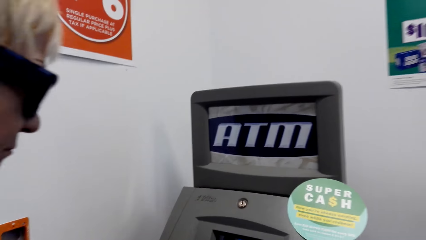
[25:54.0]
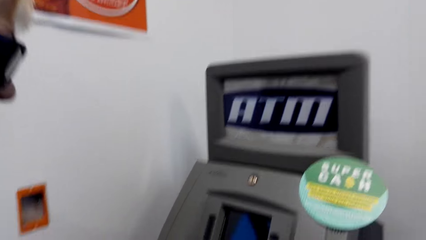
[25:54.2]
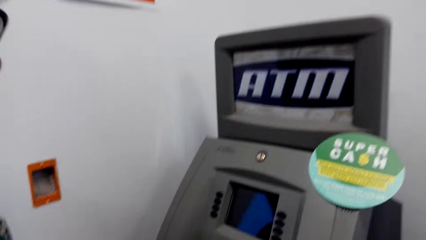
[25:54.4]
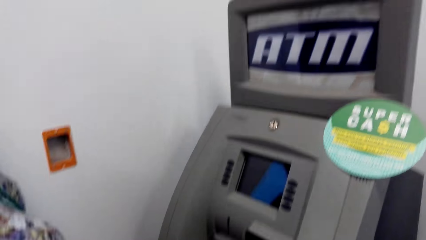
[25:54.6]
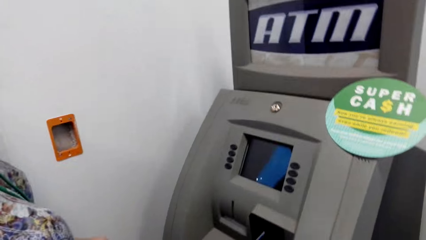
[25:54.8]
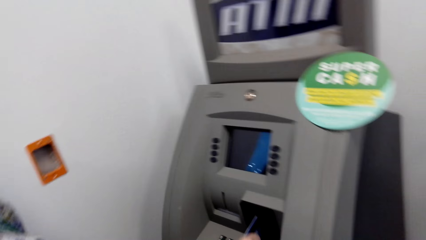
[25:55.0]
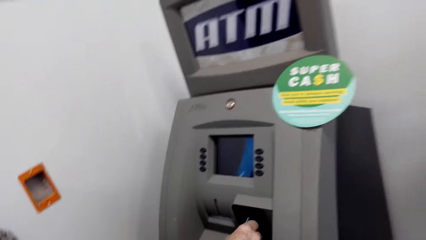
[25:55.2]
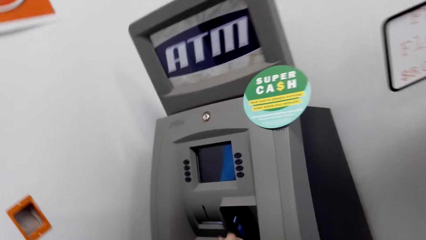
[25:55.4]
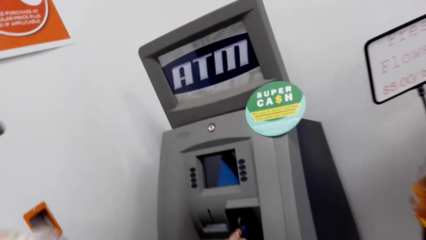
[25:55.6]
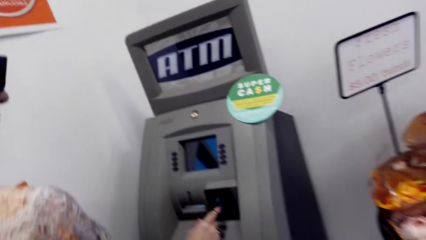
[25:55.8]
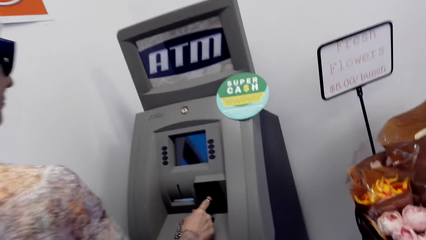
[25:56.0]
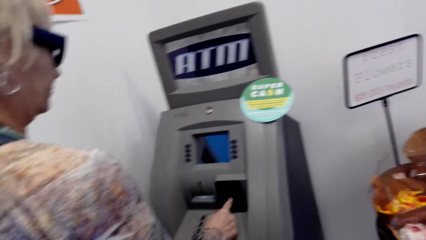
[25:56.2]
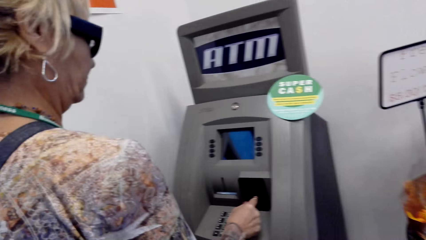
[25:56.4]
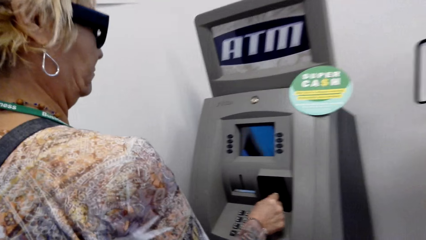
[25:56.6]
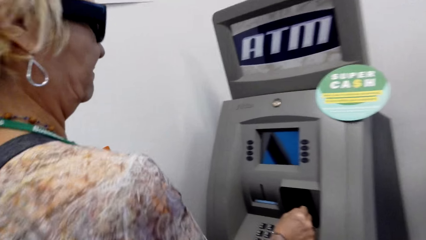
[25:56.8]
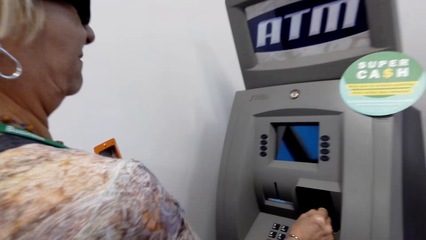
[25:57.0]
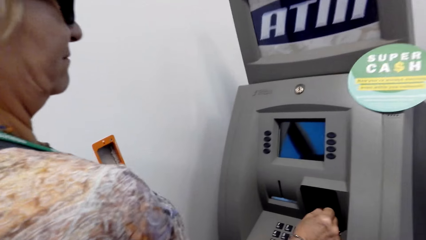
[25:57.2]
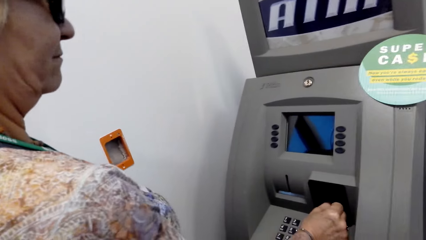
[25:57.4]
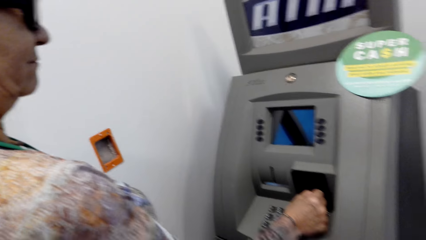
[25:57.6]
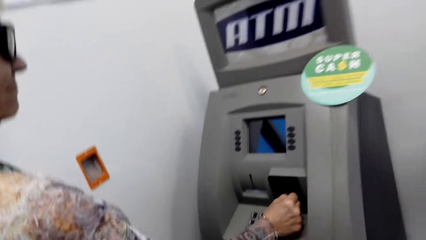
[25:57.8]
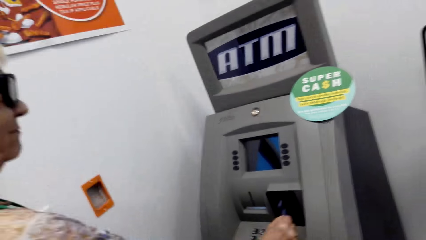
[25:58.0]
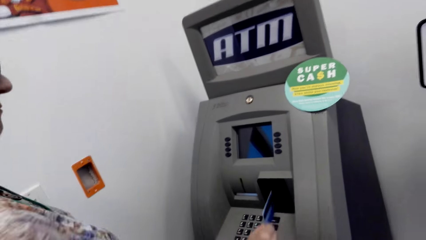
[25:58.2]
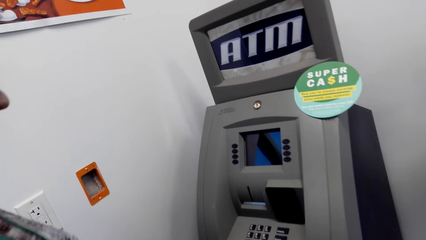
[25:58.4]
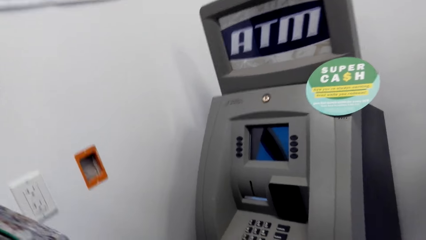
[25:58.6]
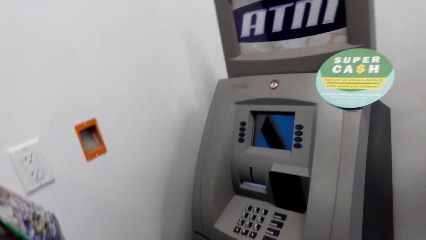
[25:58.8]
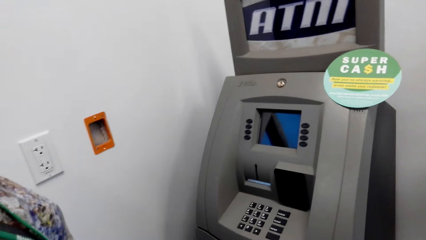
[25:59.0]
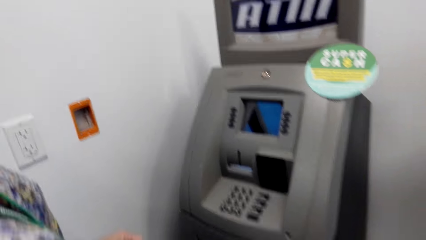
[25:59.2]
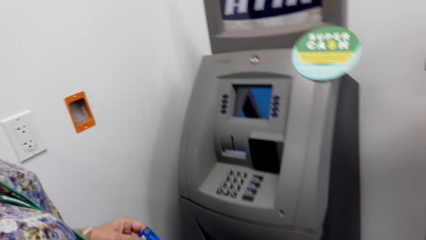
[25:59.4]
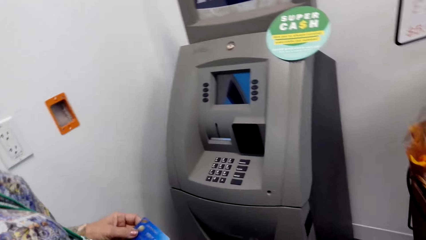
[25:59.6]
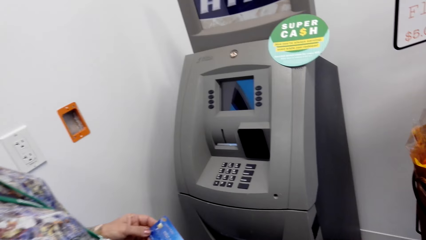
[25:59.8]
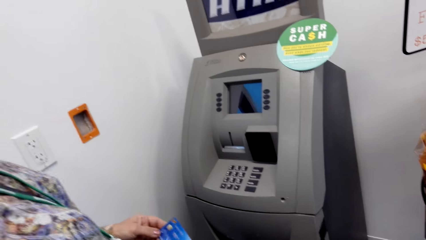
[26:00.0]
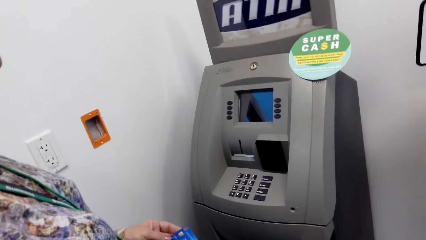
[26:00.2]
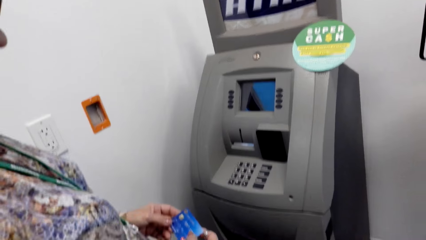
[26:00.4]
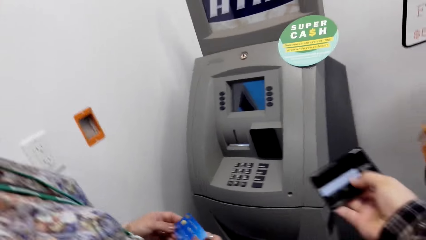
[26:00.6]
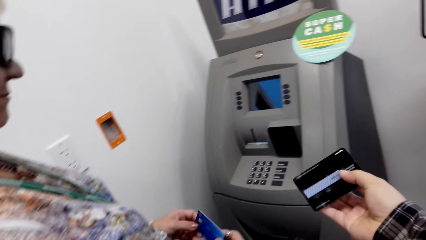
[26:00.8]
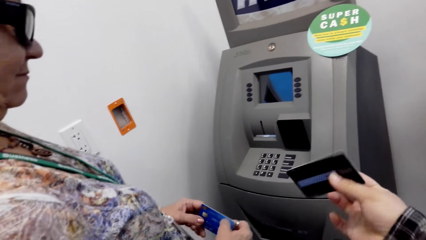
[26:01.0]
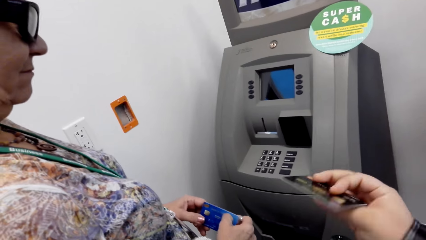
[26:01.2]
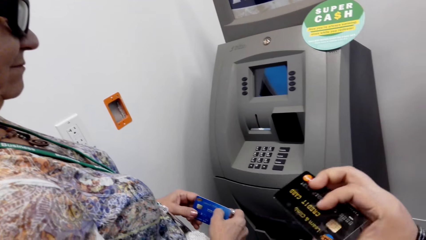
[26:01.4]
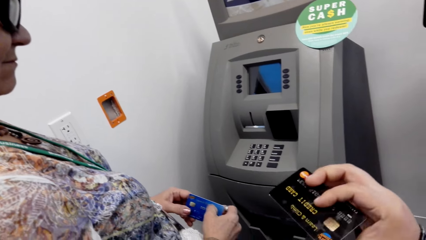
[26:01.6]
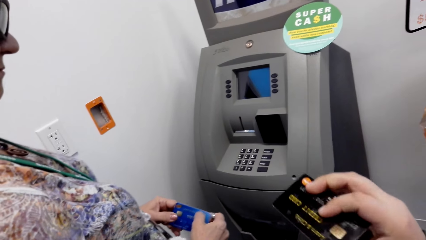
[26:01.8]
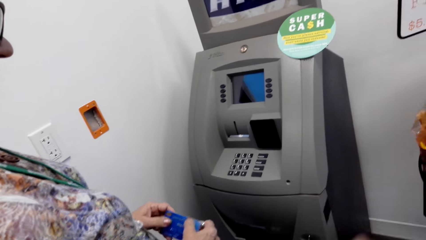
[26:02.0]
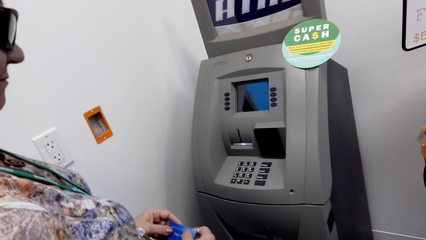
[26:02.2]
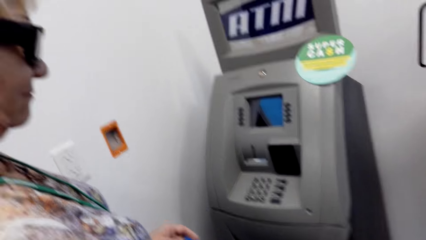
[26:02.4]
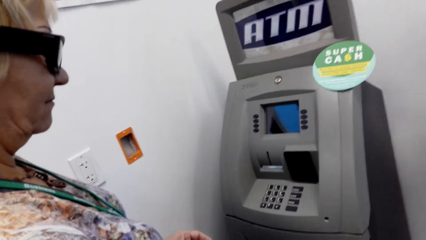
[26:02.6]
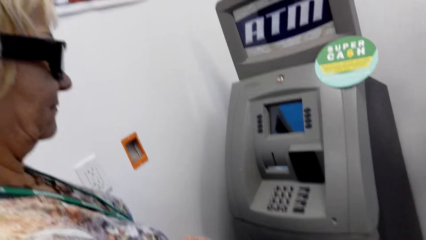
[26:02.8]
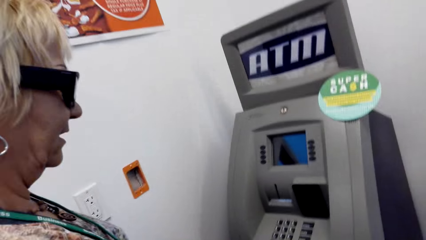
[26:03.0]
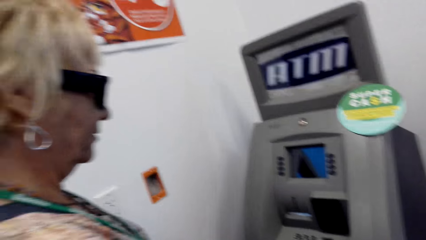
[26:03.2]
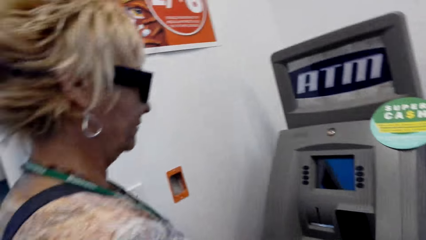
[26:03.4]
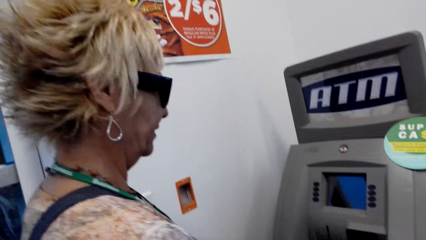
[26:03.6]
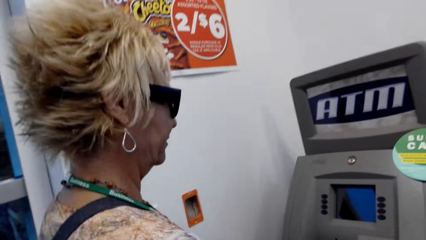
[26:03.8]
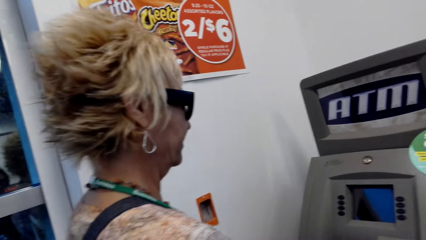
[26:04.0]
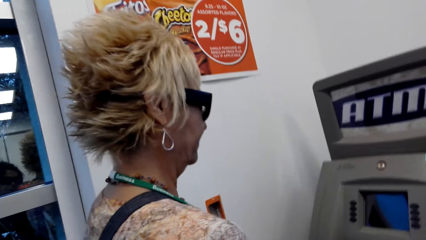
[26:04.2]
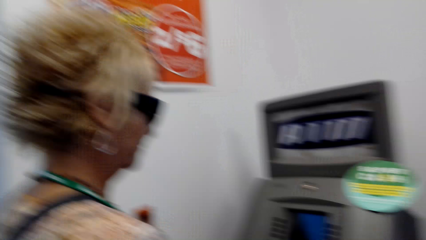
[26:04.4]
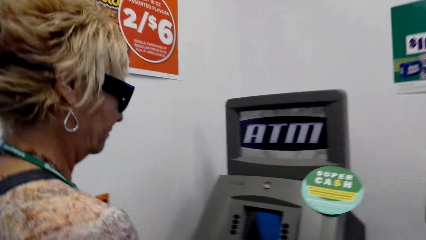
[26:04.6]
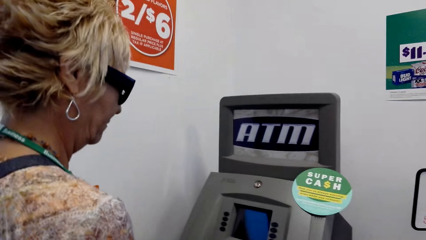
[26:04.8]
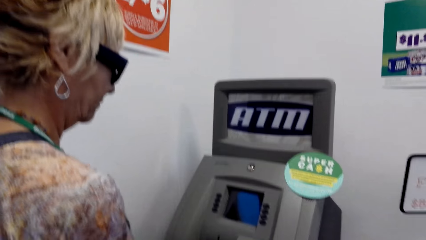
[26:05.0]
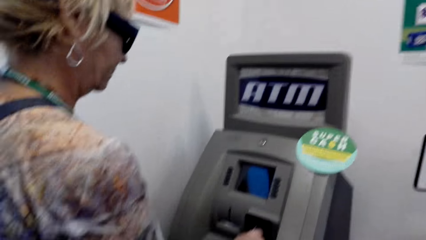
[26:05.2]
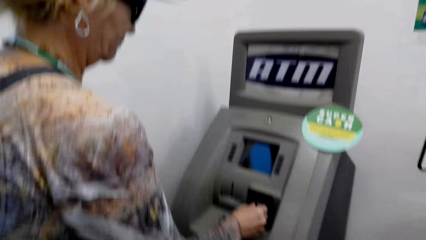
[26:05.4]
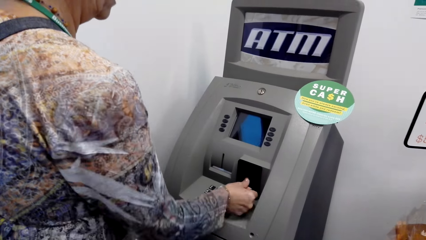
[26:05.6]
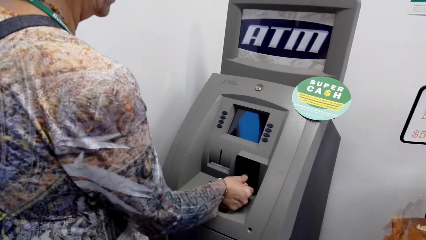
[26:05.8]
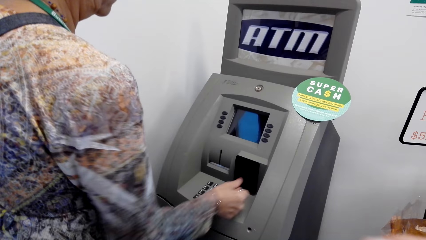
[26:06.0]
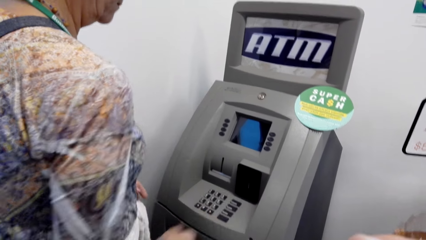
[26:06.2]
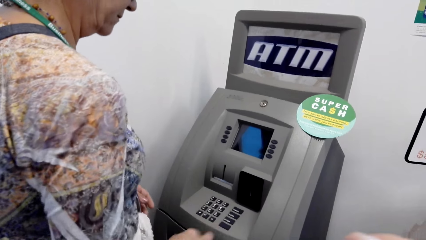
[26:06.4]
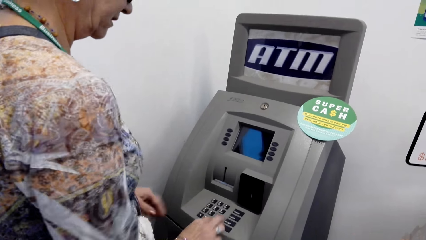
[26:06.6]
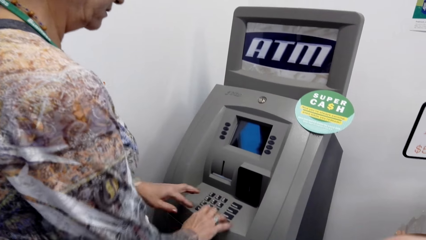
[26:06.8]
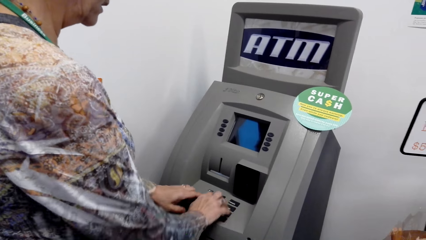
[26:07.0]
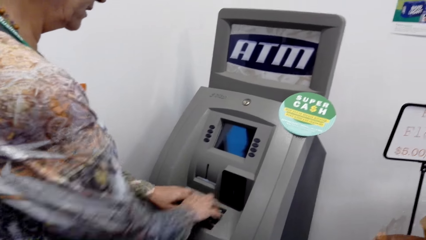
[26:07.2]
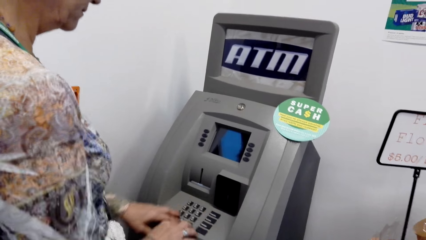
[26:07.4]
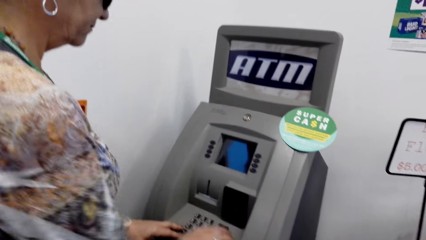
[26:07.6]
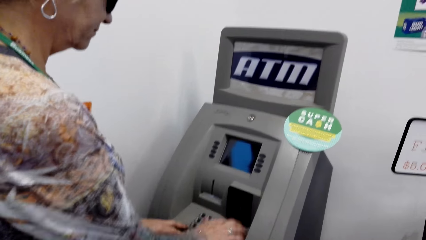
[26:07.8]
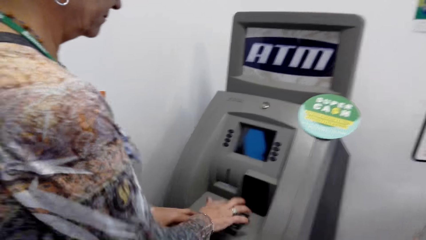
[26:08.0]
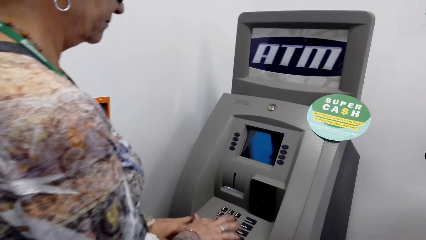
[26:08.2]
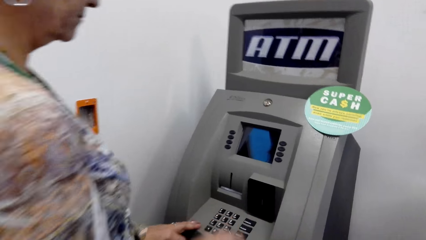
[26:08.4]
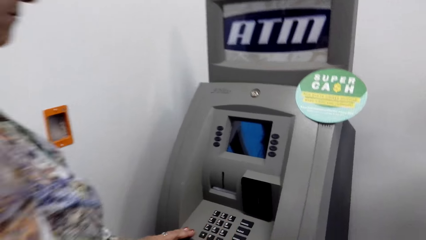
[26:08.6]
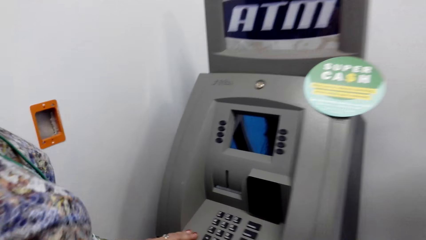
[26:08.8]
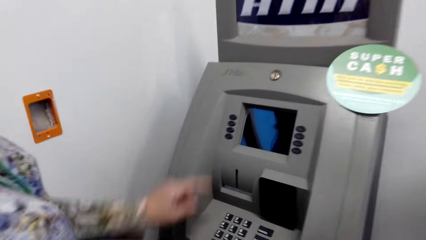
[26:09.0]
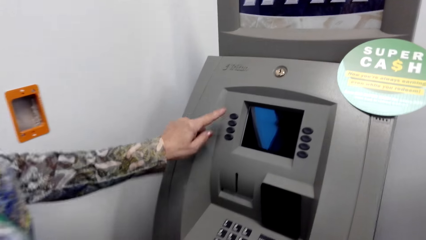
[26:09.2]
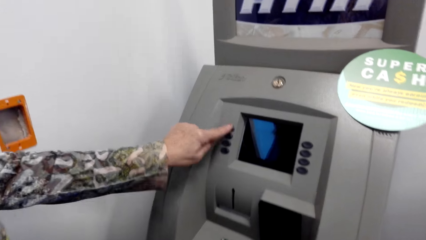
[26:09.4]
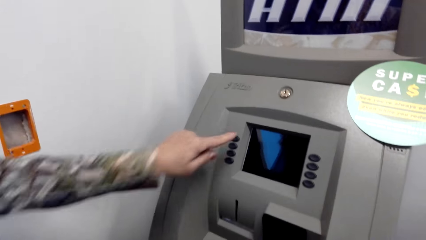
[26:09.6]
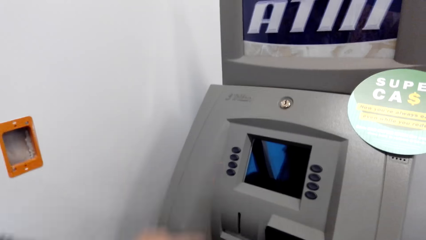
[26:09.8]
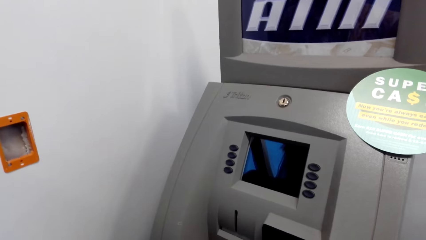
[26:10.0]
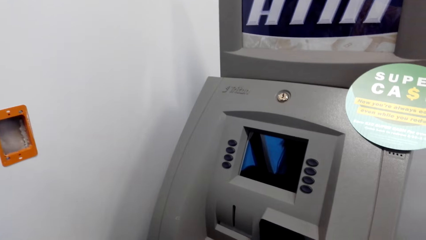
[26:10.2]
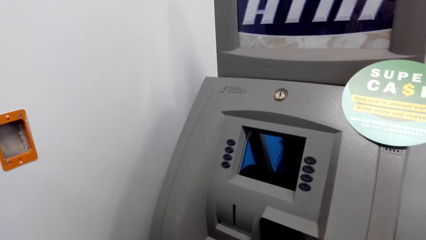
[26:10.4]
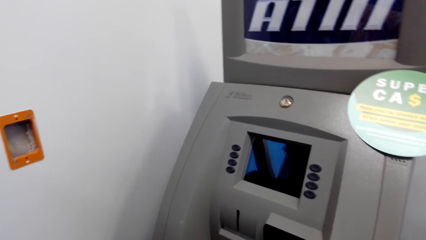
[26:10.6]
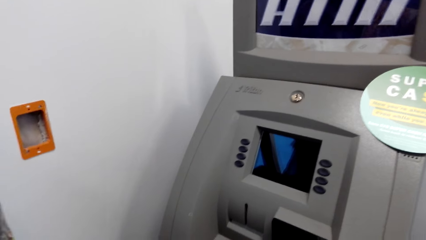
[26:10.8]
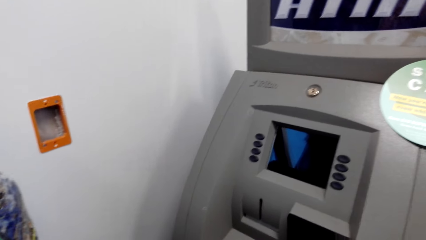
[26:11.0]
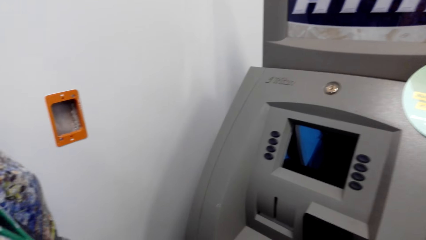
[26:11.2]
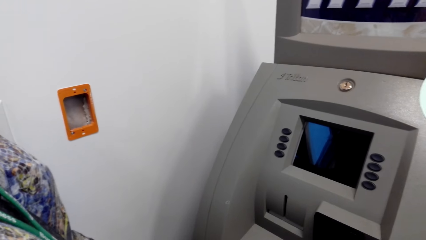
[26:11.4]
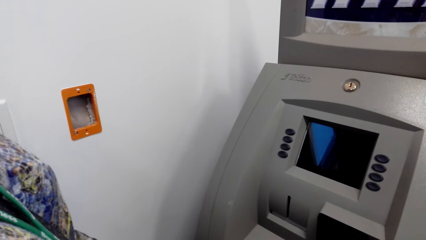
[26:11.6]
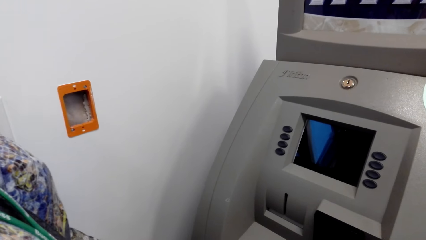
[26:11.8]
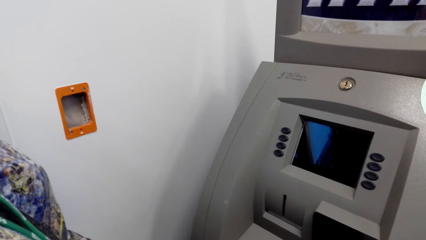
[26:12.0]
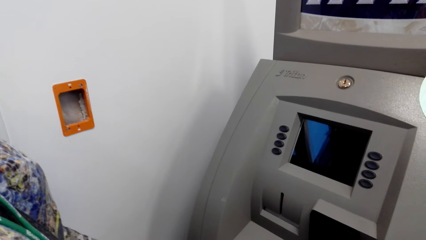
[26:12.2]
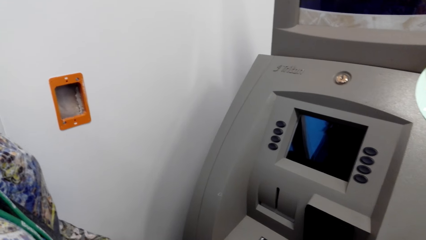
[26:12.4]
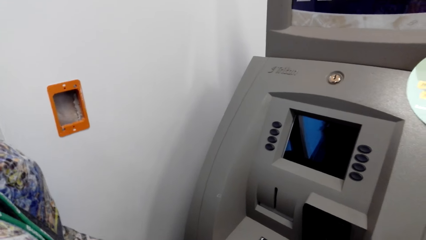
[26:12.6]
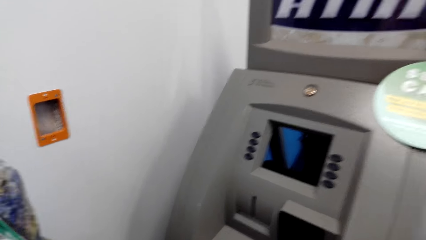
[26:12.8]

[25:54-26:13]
The camera wearer stares at the machine. They hold an ATM card. A lady uses the ATM. The camera wearer stares at the machine.
